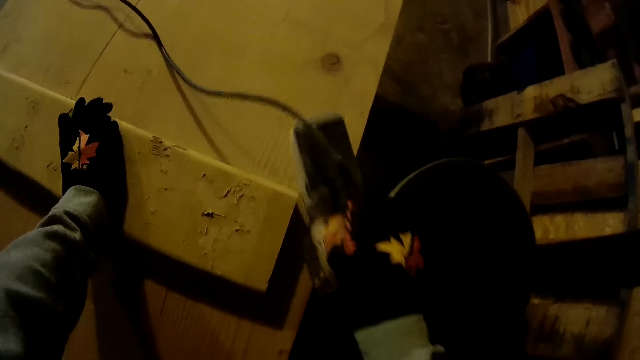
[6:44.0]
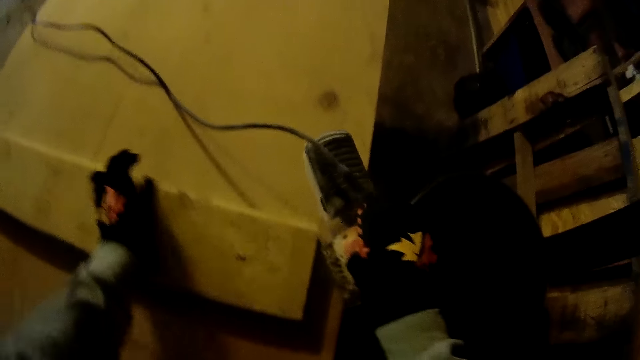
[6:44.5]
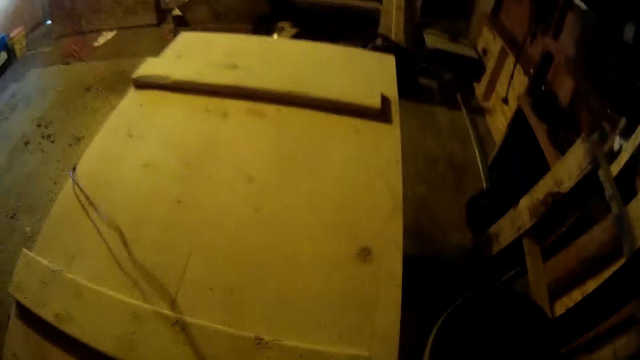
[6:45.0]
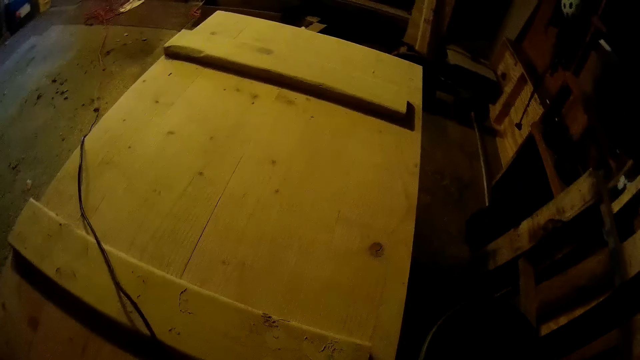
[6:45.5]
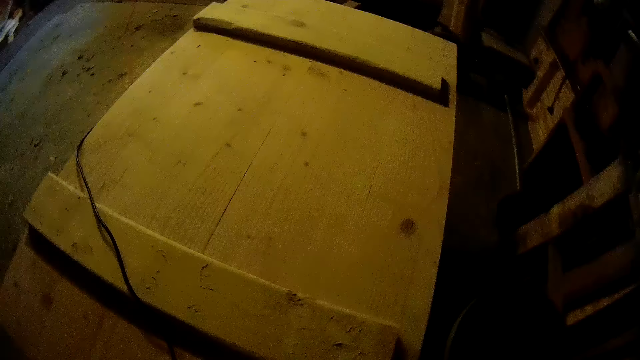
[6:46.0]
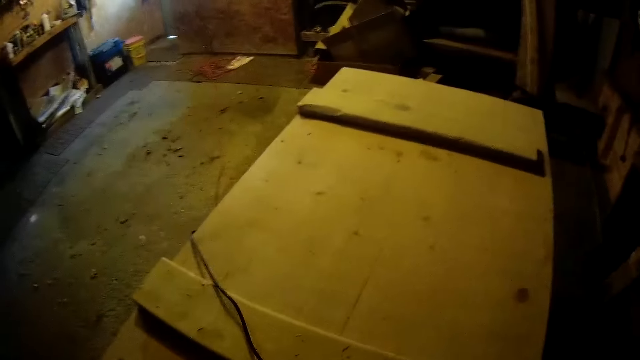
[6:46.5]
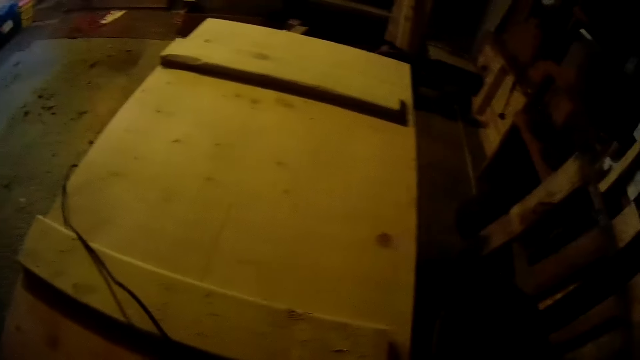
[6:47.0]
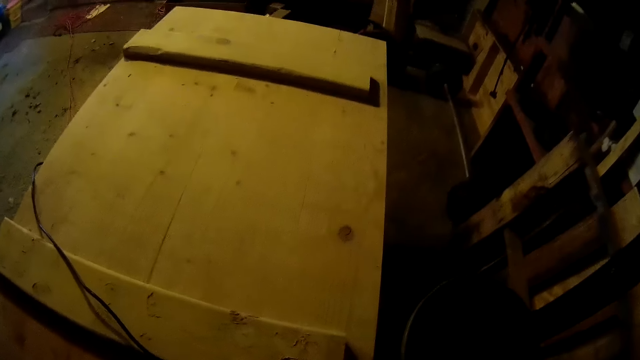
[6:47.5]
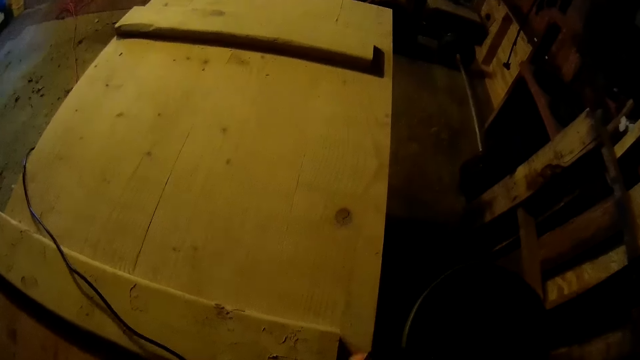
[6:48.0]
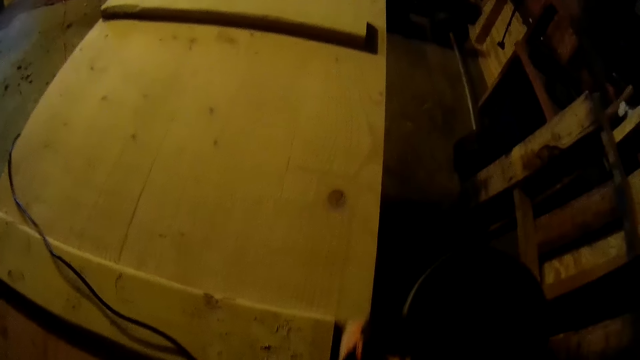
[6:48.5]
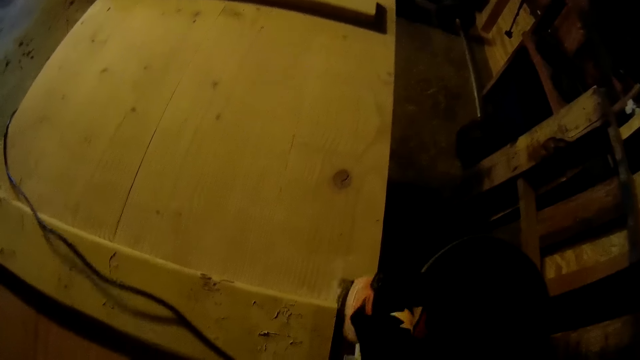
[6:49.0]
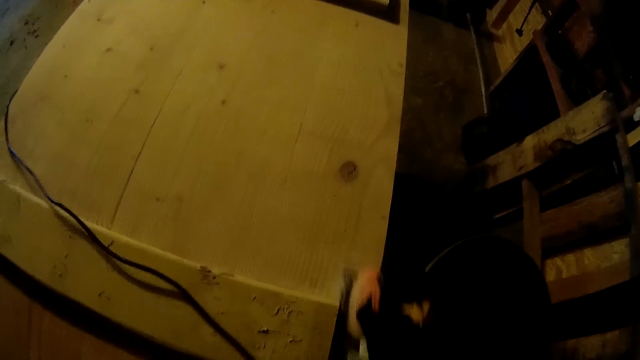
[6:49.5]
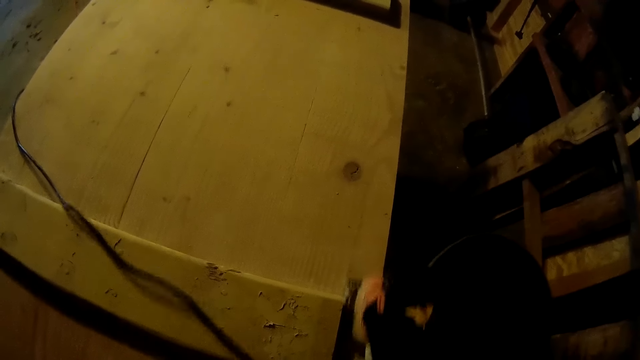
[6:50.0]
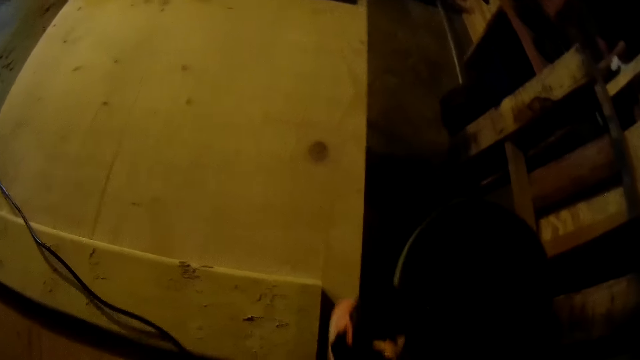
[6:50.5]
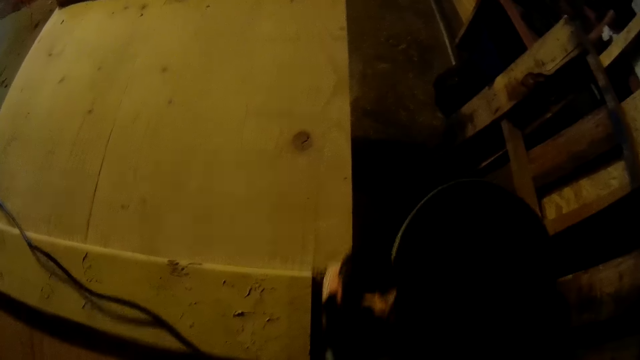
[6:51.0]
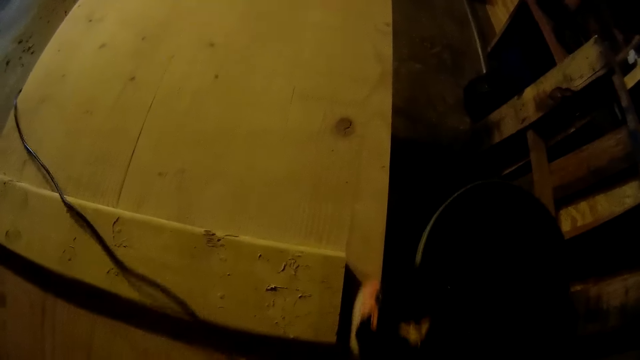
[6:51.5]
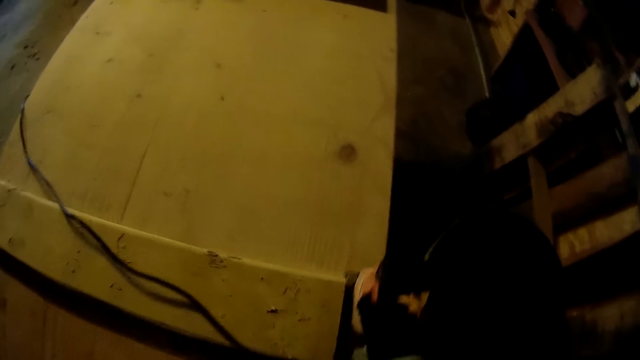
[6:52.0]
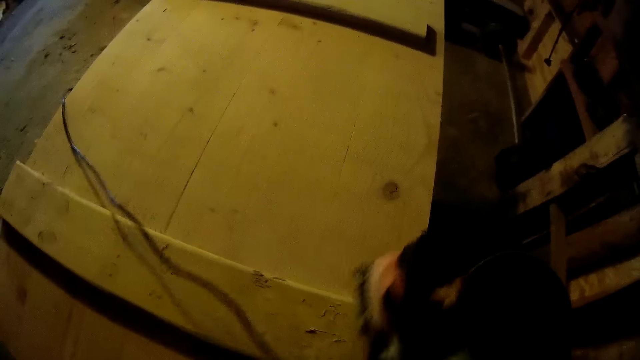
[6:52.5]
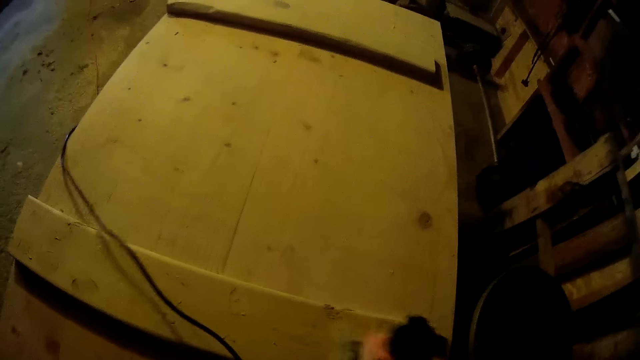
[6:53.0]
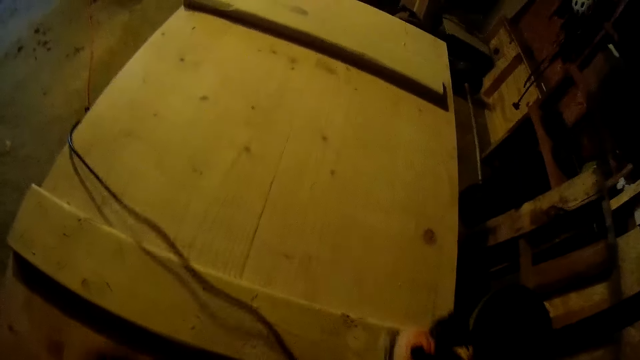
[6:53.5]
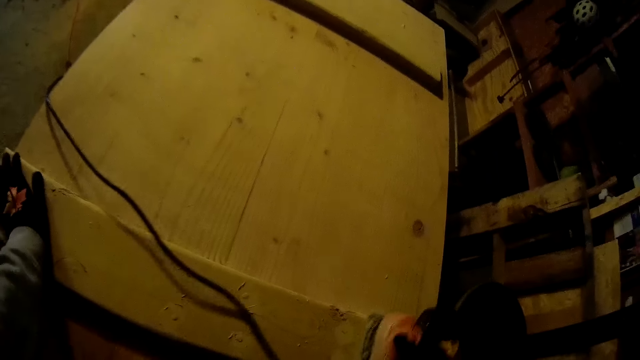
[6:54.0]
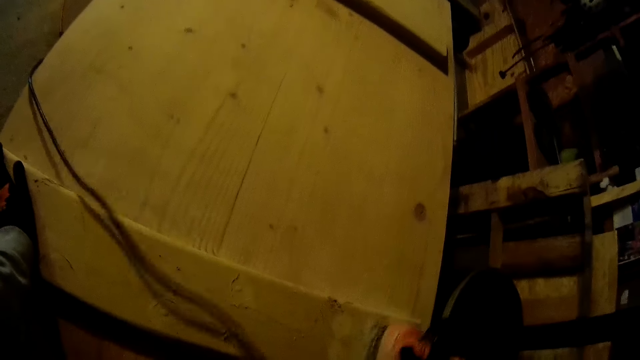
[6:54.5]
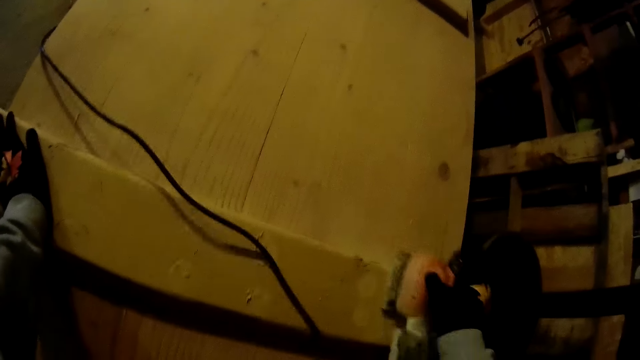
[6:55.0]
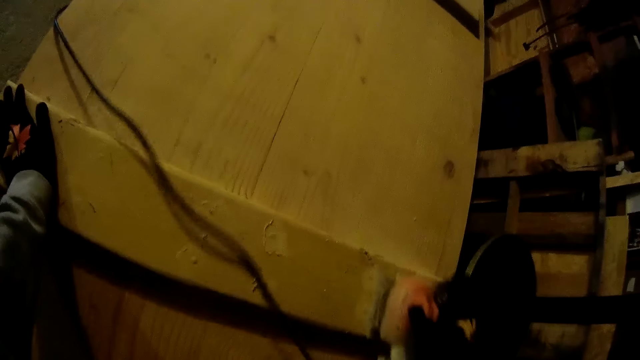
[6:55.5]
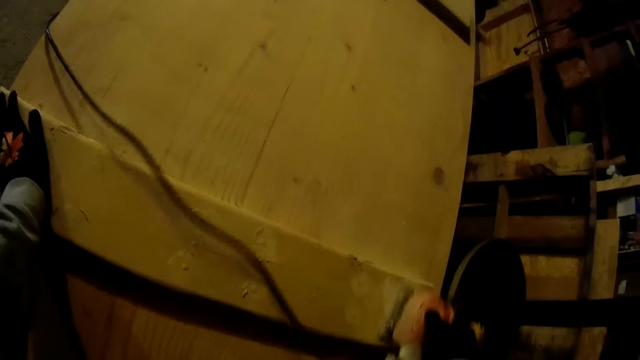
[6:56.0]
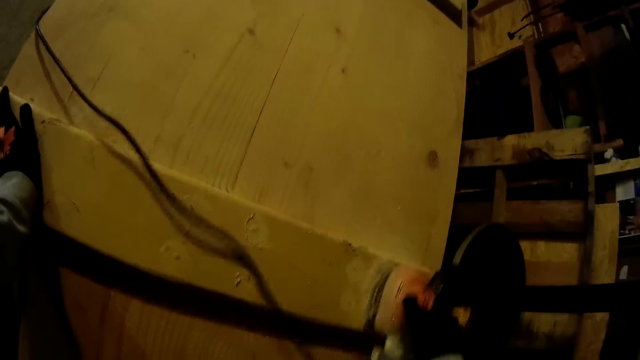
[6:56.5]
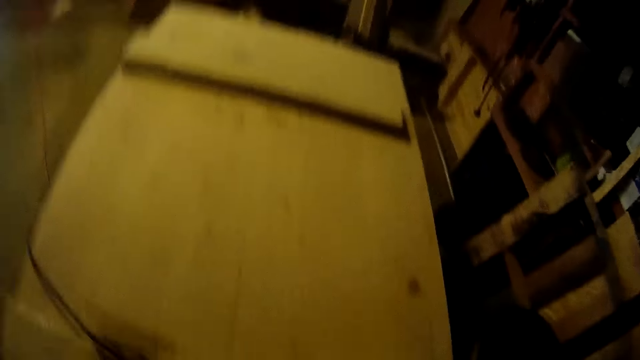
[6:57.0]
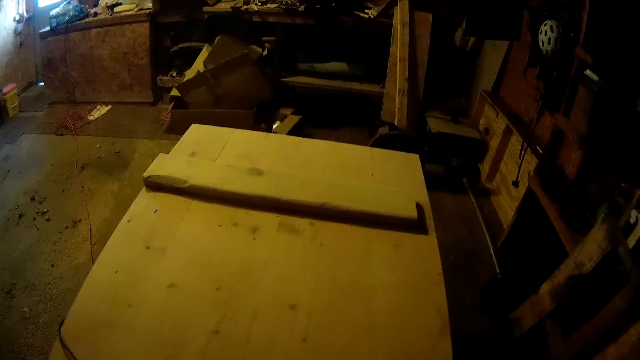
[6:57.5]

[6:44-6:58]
The camera wearer lifts the sander from the wooden surface. He grinds the lumber. He smoothens the wooden surface with the sander. He places his left hand on the wooden surface. He holds the lumber with his left hand.

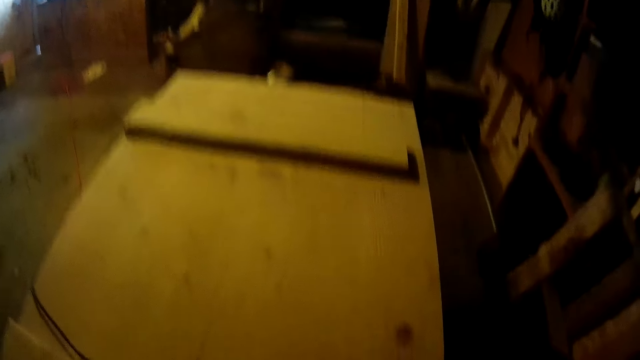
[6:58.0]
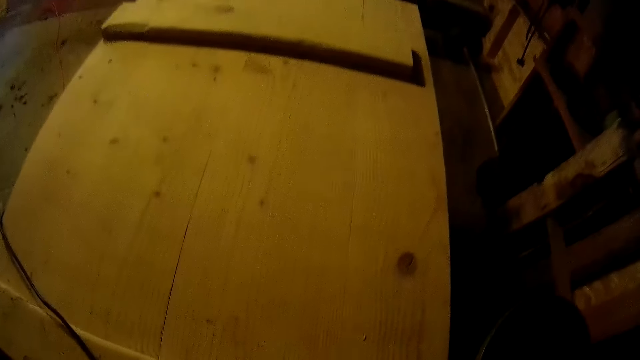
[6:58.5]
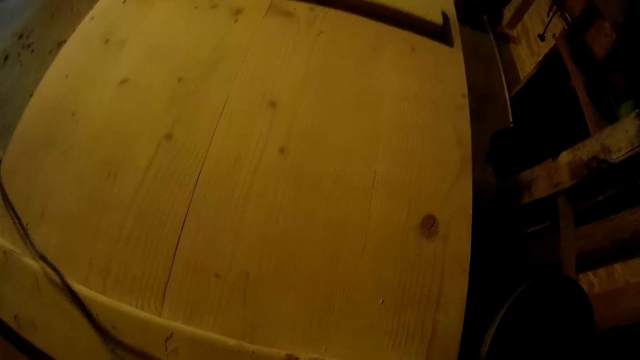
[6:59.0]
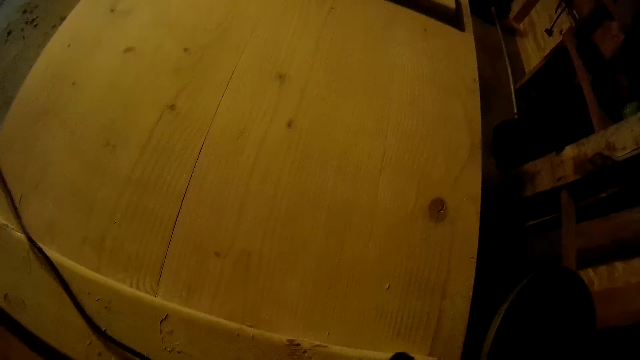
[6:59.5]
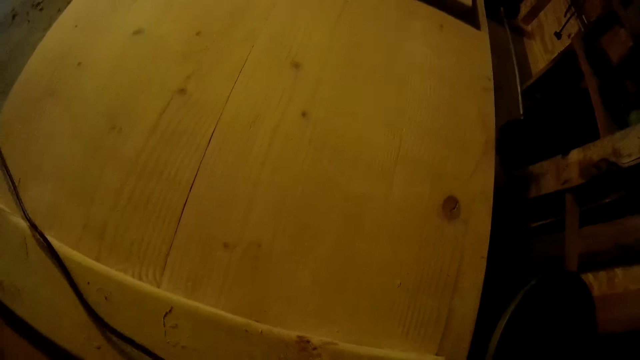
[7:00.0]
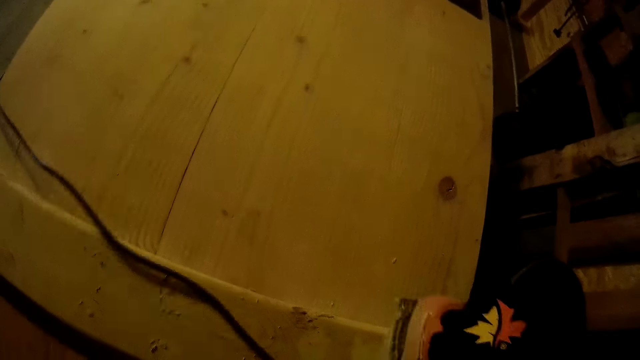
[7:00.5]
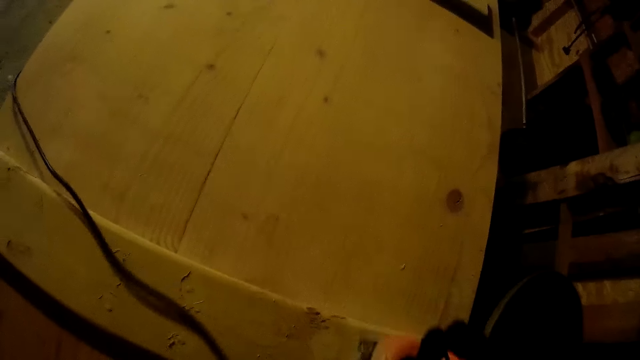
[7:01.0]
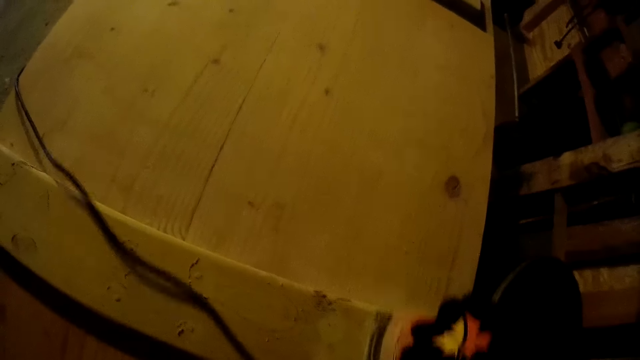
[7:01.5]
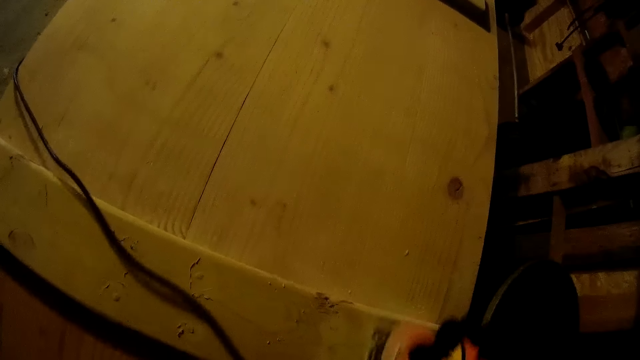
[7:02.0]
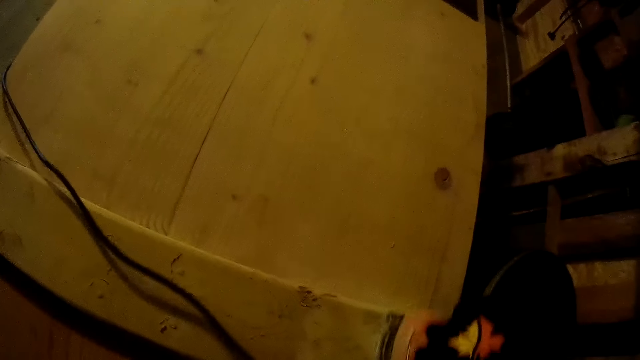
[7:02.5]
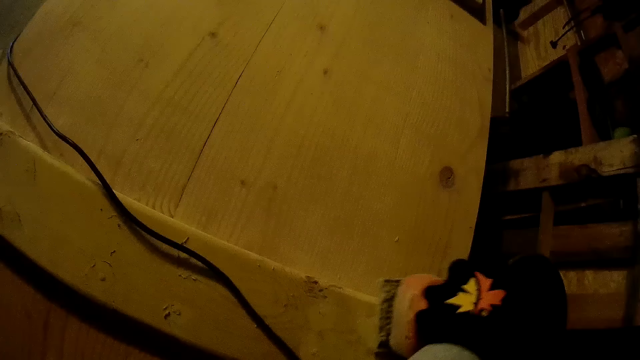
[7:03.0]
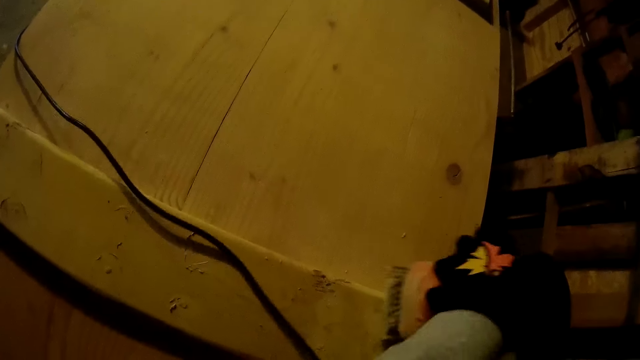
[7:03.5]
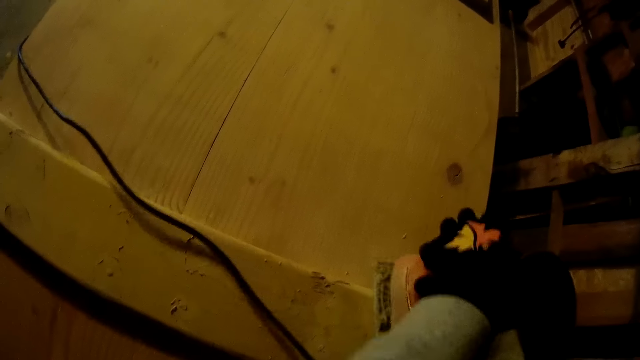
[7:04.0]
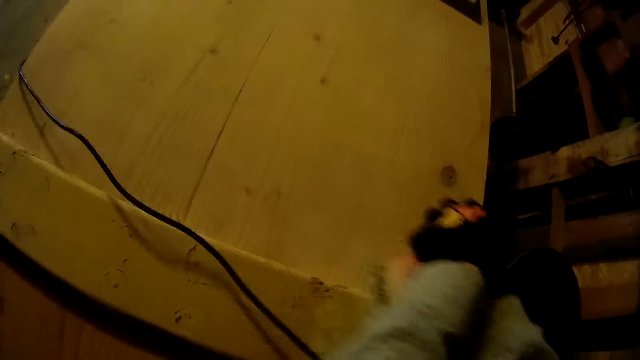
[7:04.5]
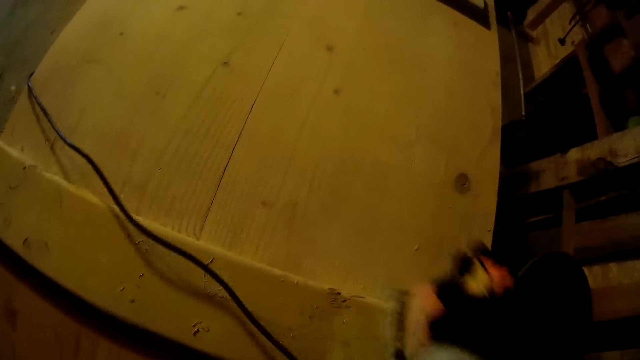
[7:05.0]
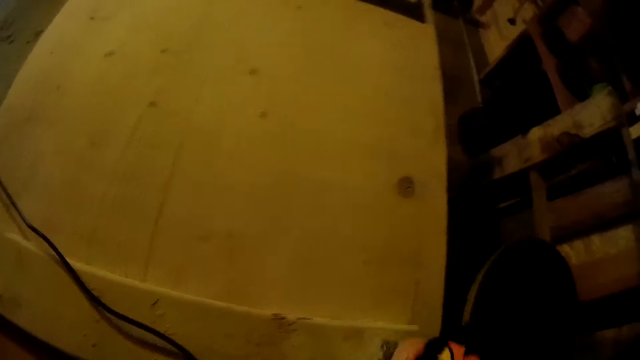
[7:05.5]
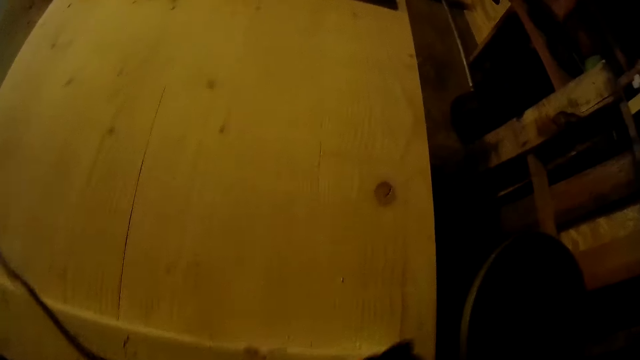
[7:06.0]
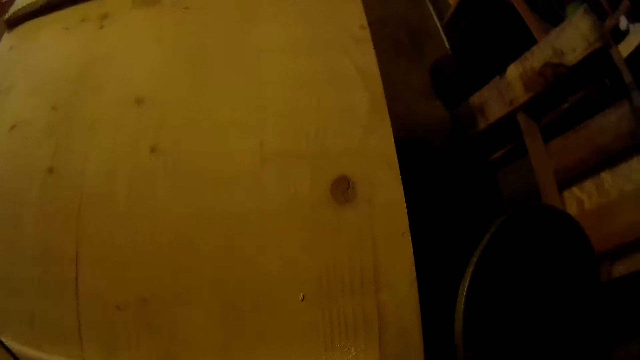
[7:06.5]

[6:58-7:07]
The camera wearer grinds the lumber.
